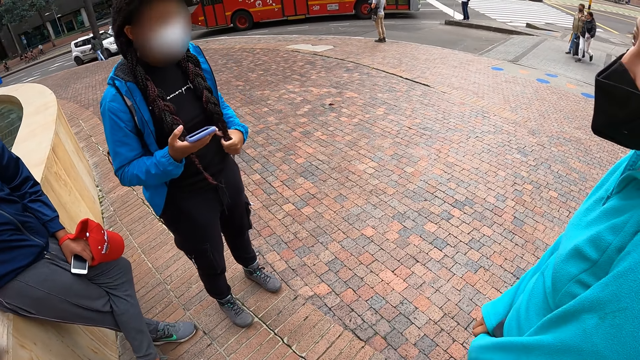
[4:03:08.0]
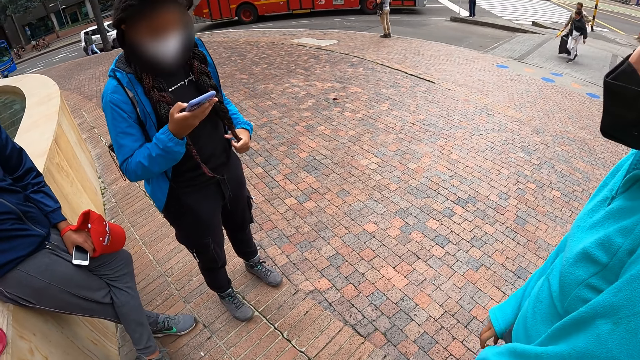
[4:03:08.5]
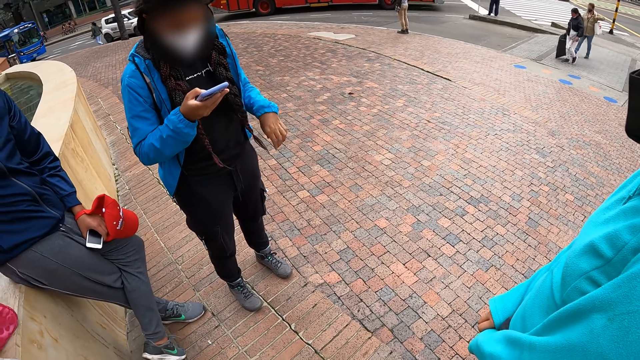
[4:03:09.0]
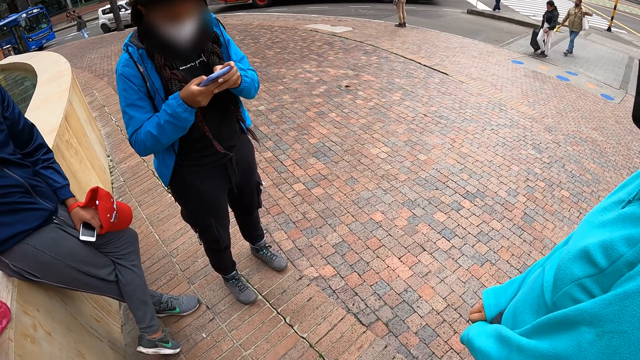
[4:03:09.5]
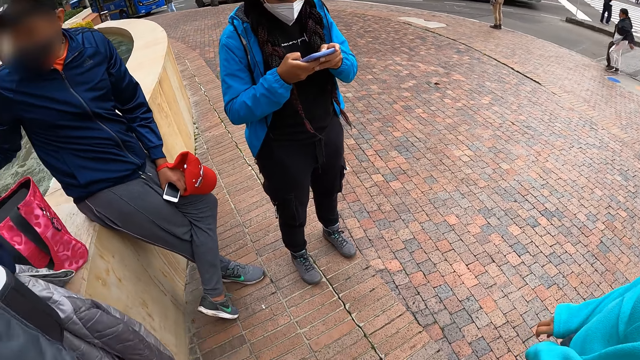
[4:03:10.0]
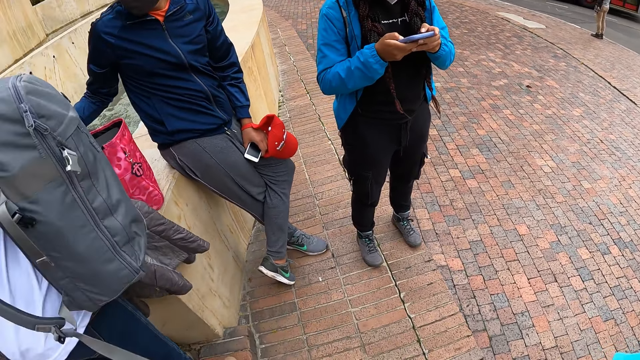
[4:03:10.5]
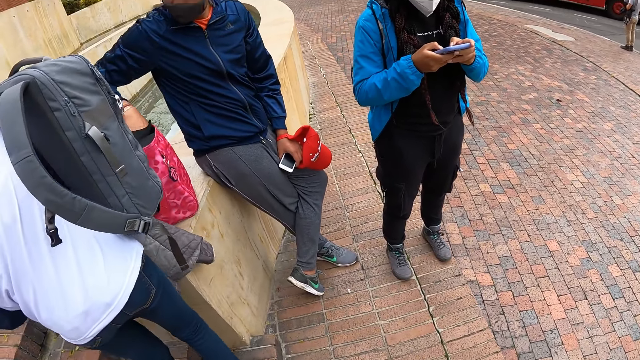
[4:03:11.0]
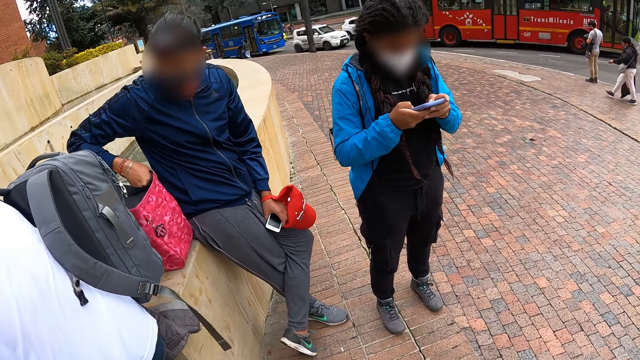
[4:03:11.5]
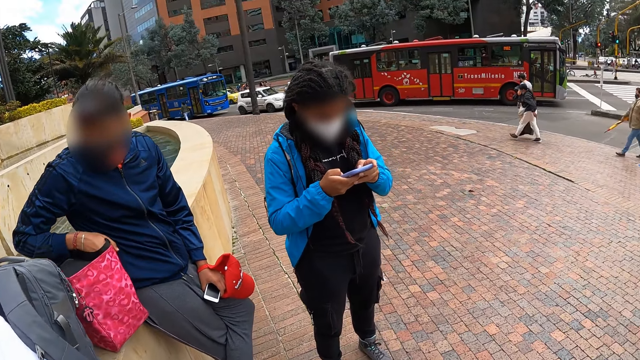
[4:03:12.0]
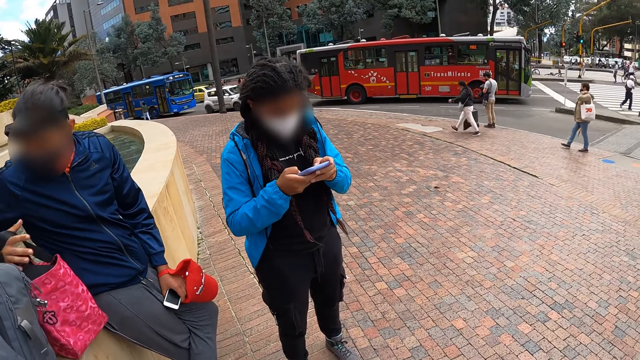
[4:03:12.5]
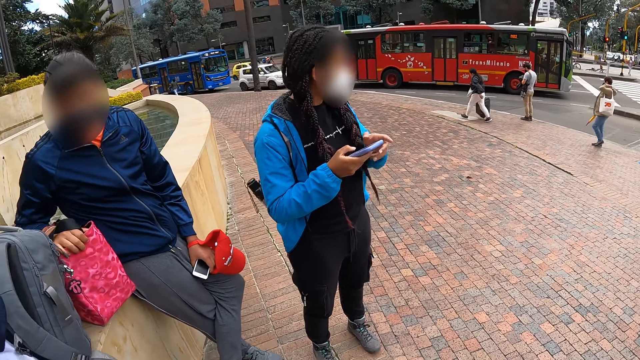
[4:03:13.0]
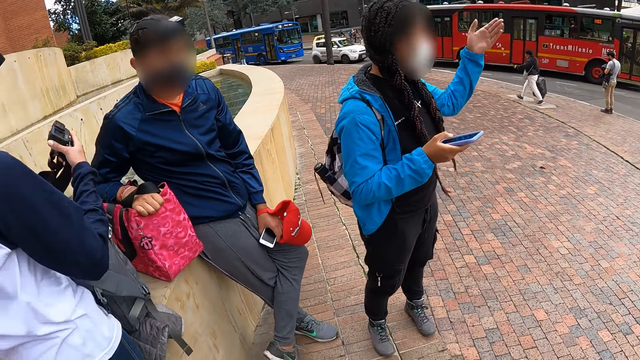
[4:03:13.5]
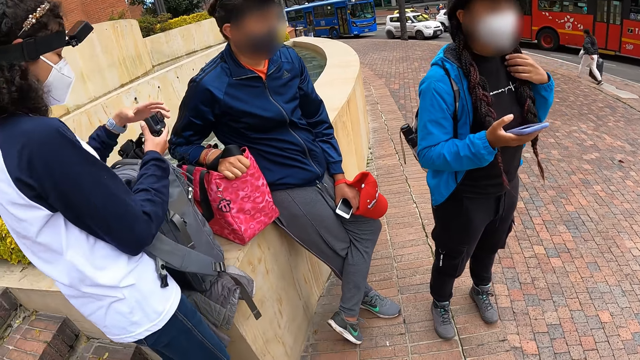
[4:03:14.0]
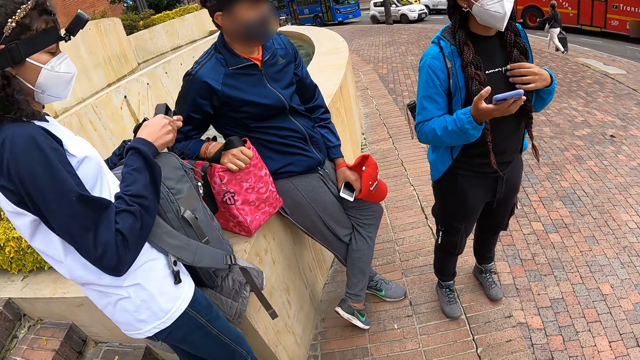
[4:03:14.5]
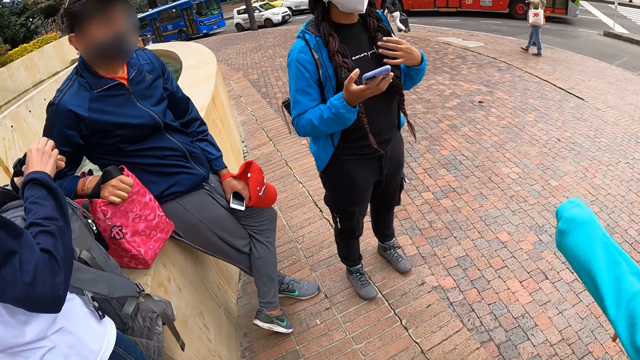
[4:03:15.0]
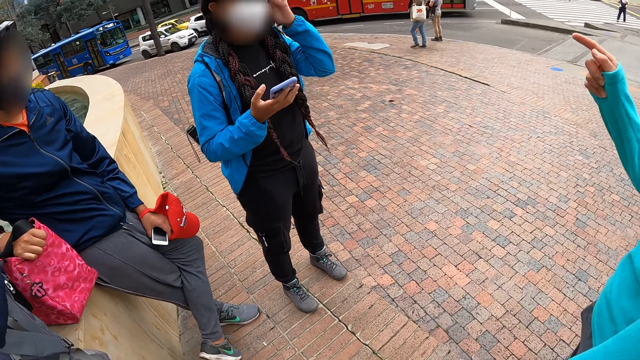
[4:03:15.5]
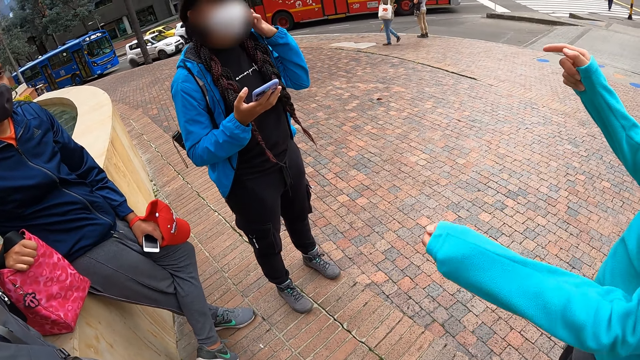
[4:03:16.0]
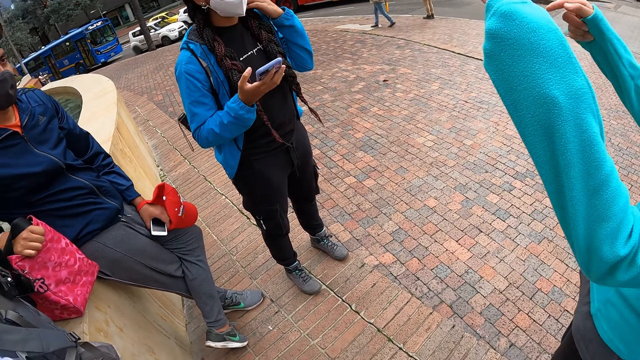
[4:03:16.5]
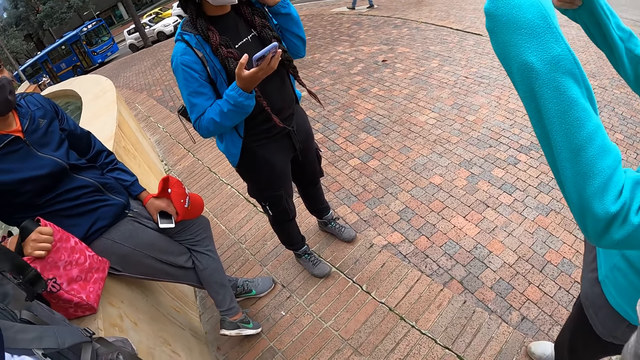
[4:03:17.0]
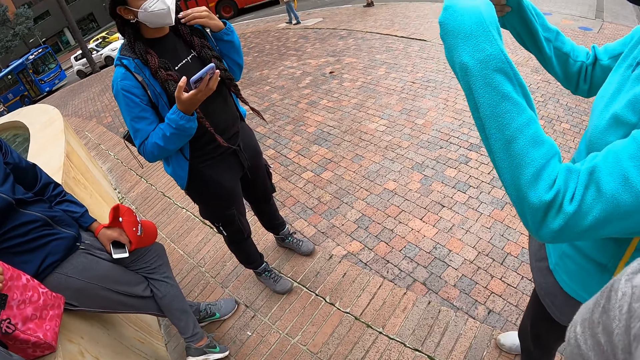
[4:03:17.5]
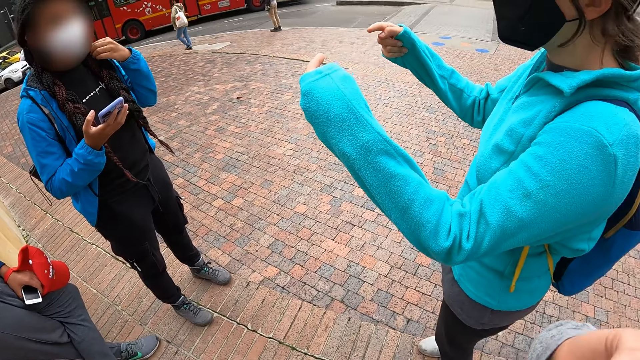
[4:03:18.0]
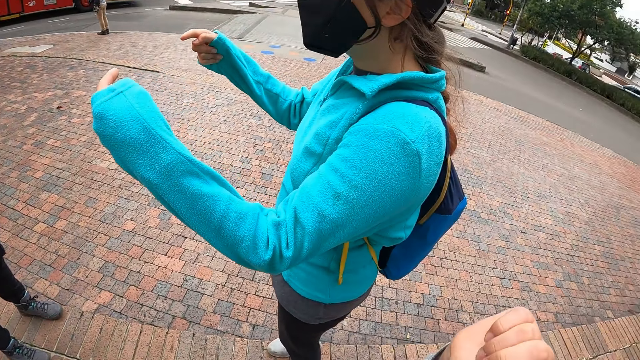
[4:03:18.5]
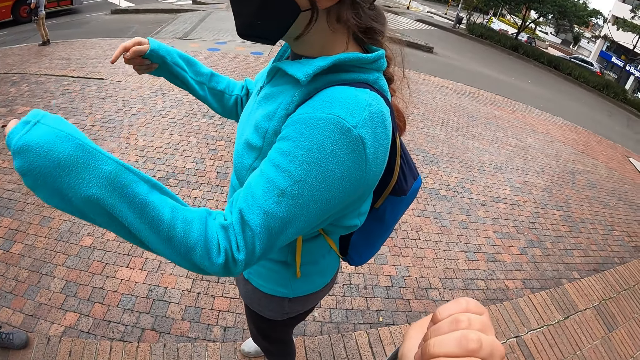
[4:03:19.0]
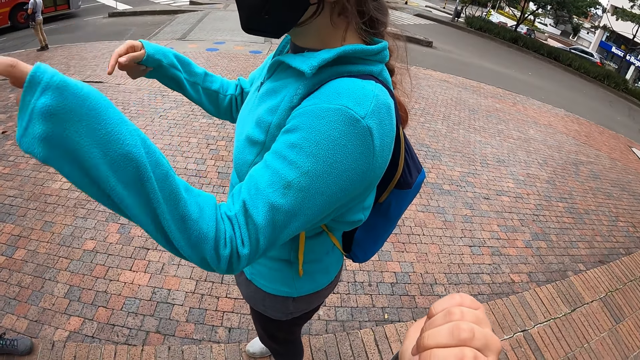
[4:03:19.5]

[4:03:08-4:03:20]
The woman operates the phone with both hands. Another woman transfers the bag on her back to a low wall with her right hand. The other woman holds a camera with both hands.

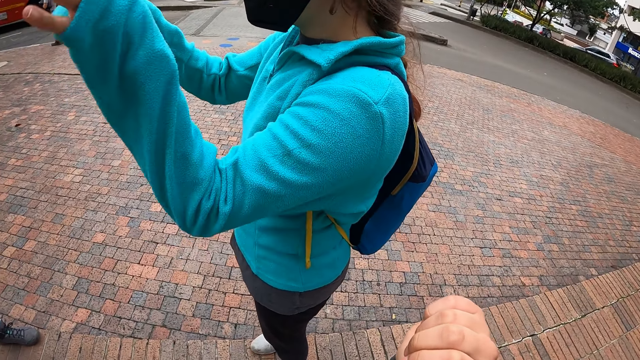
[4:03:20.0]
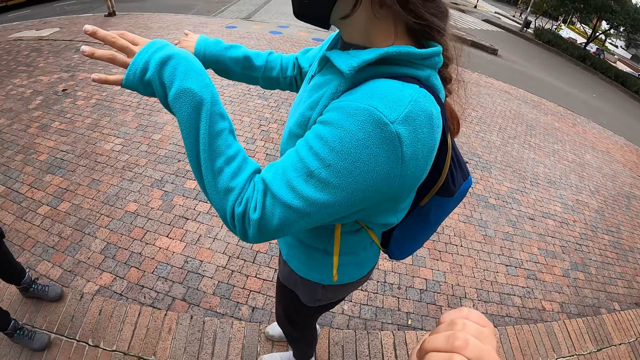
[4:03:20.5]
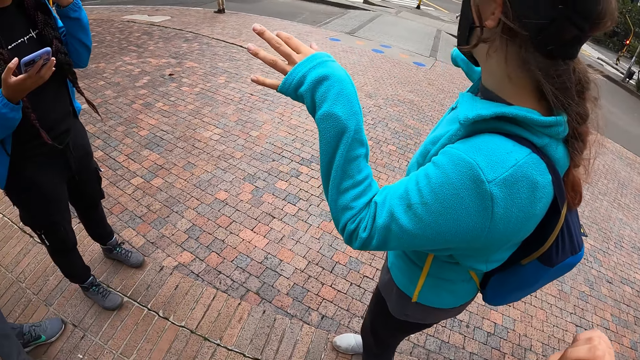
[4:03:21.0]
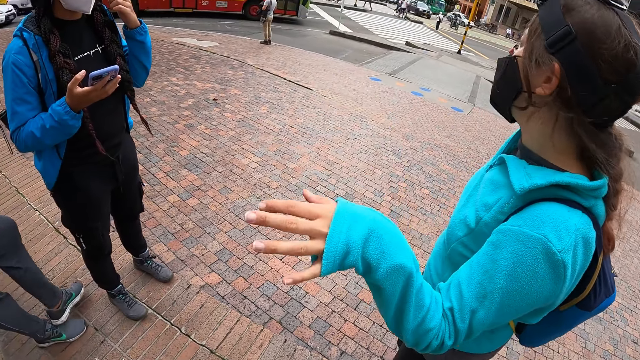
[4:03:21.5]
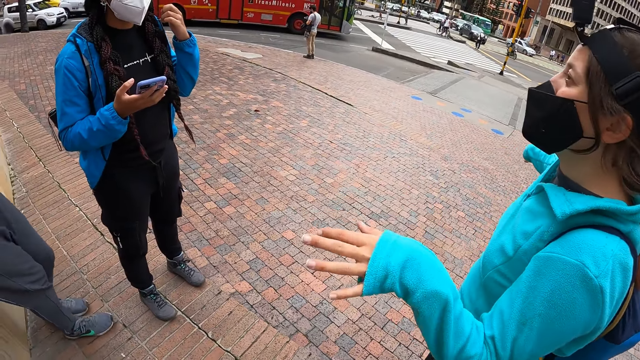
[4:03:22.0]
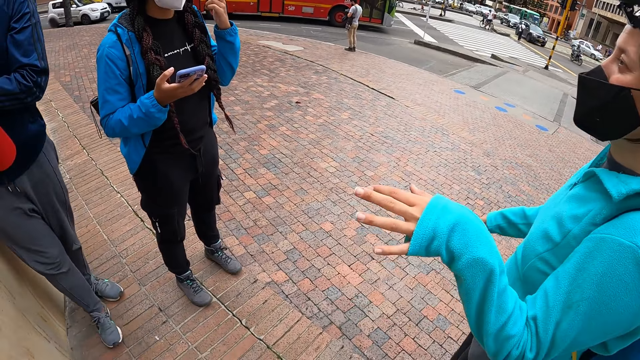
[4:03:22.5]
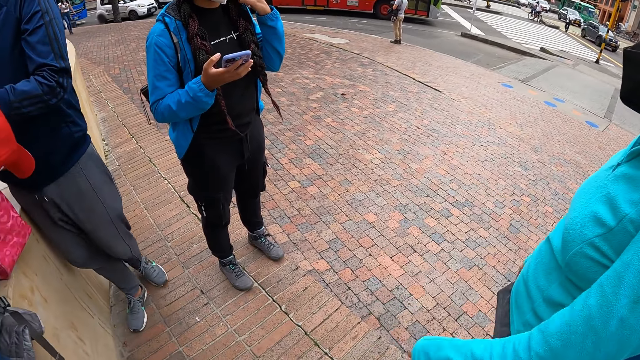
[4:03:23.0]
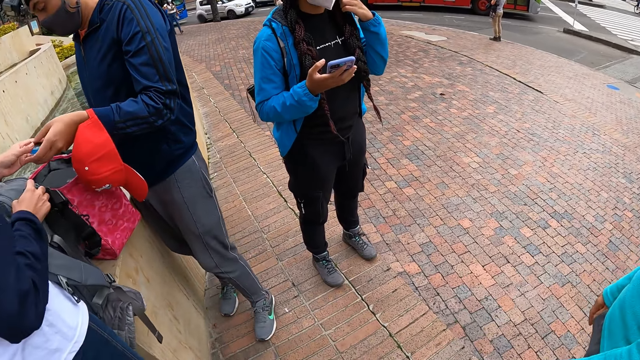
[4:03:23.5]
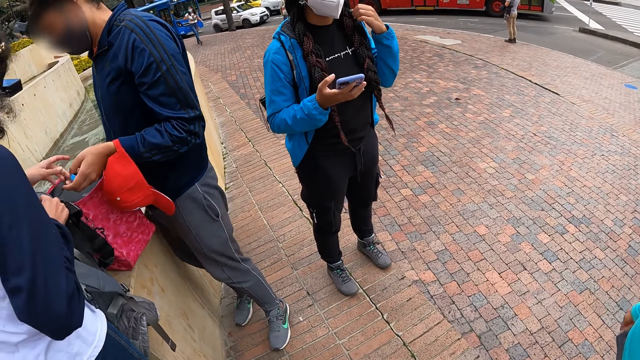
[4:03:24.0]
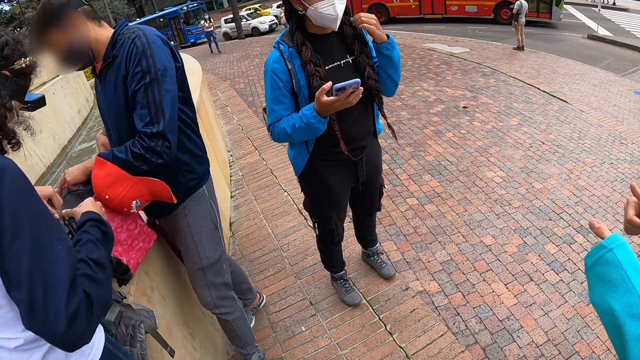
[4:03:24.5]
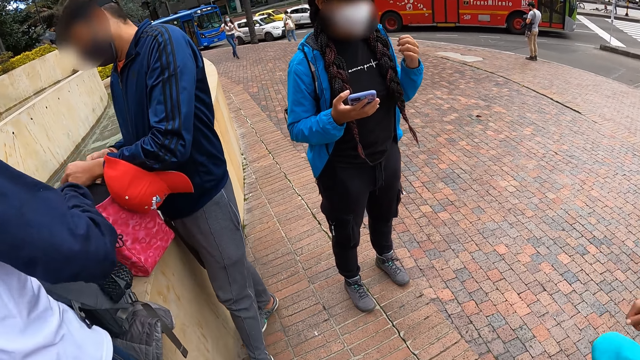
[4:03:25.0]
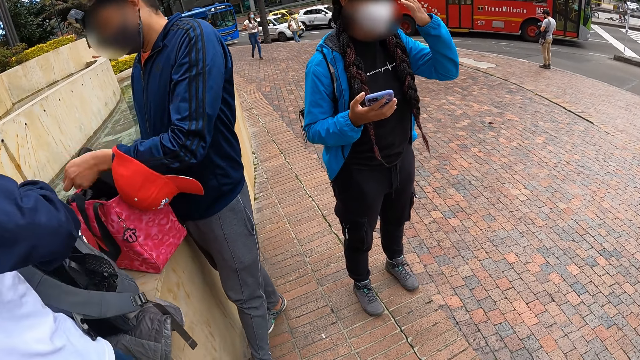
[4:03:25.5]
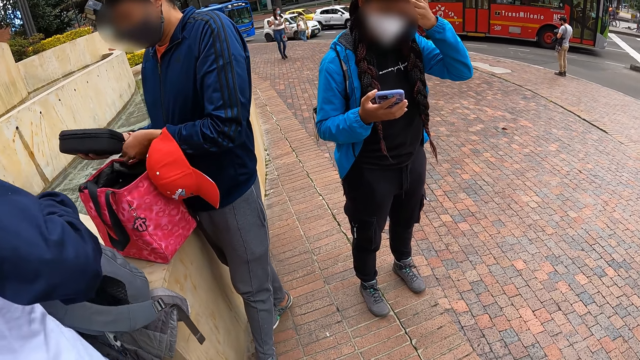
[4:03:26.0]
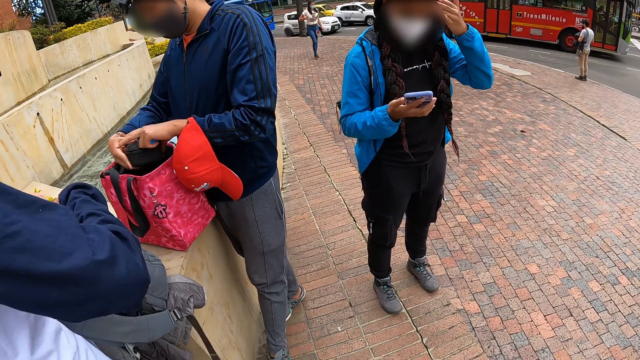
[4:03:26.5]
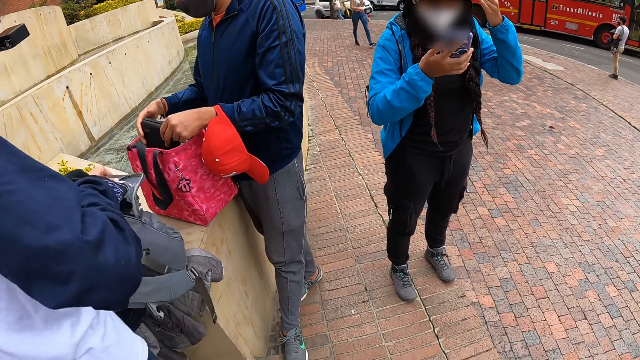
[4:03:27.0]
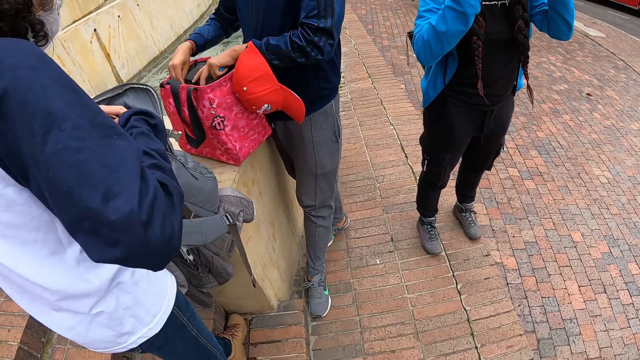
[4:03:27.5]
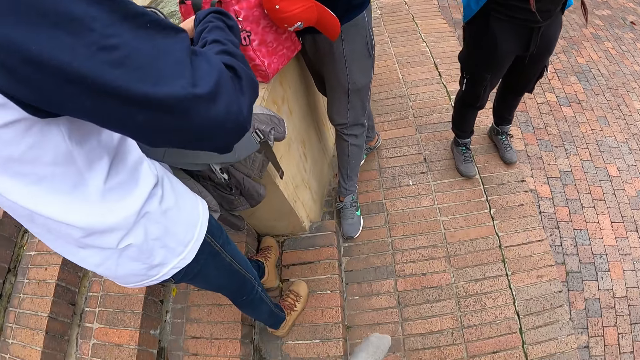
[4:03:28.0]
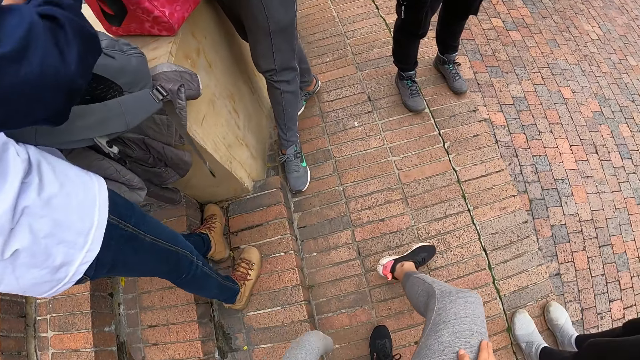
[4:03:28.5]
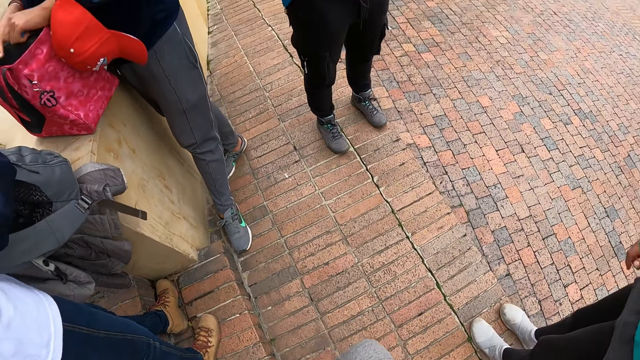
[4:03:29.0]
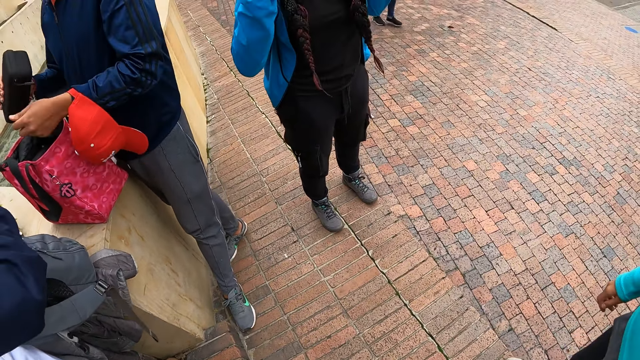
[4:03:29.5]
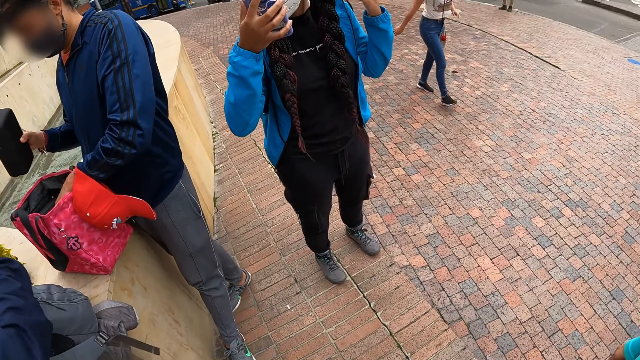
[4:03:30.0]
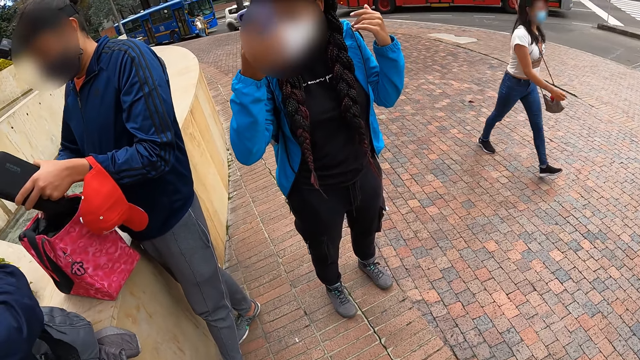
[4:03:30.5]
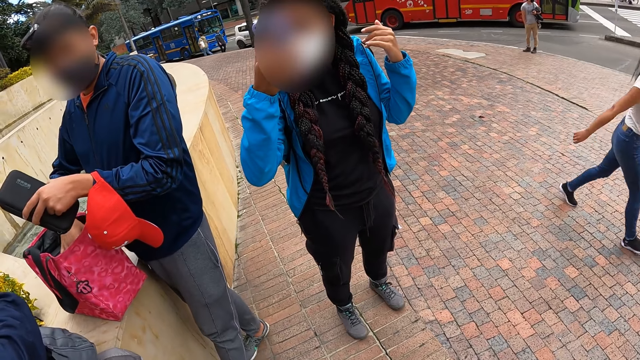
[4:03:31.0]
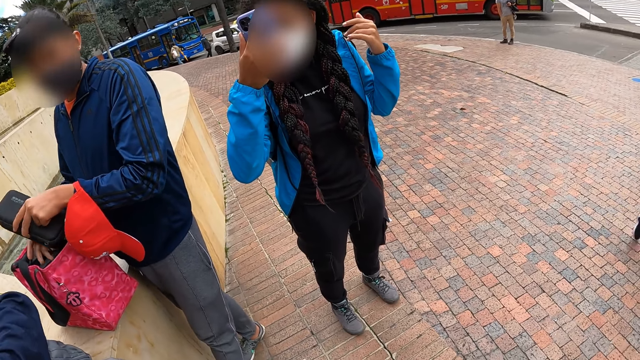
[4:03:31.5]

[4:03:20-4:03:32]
A woman passes a battery in her left hand to a man. The man takes out a pouch from the bag on the concrete deck with his right hand. He opens the pouch with his left hand. Another woman touches her face with her left hand. The man places the pouch inside the bag with his right hand. He closes the pouch with his left hand. He takes out the pouch from the bag with his right hand. He takes out the pouch from the bag with his left hand. He drops the pouch in his right hand inside the bag.
